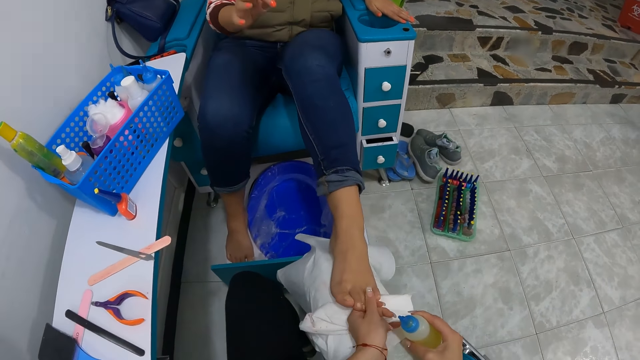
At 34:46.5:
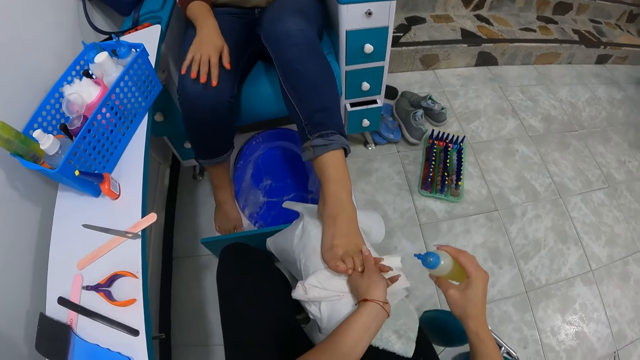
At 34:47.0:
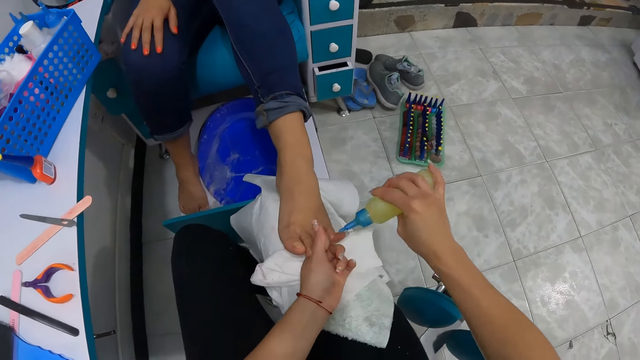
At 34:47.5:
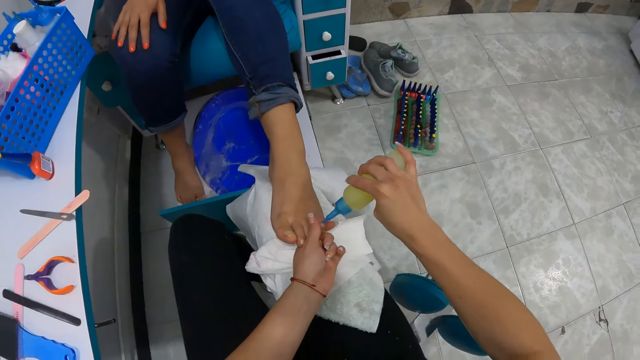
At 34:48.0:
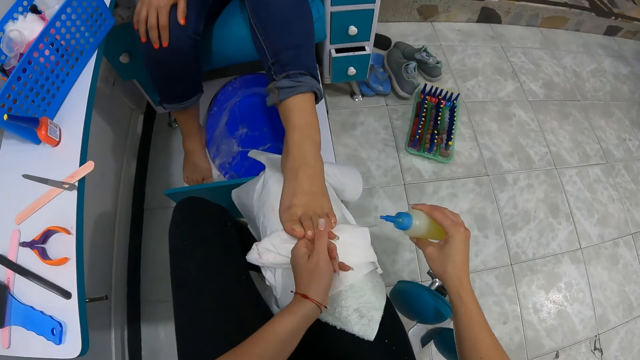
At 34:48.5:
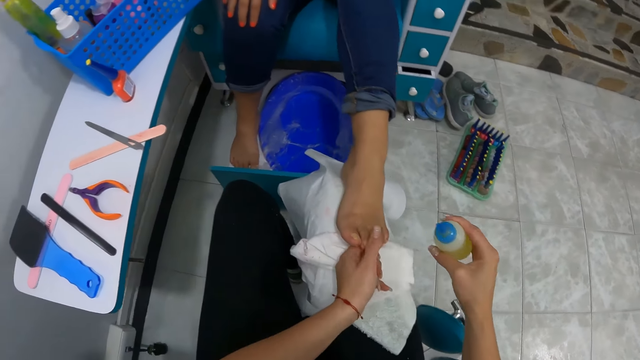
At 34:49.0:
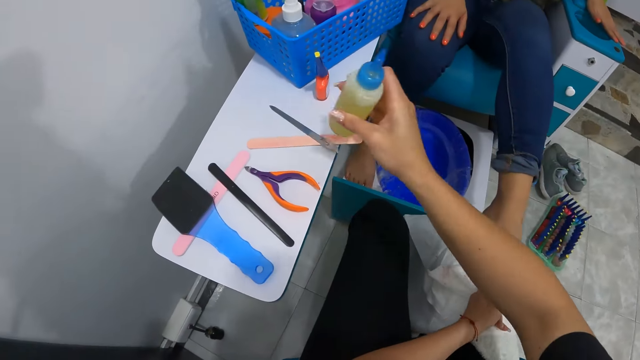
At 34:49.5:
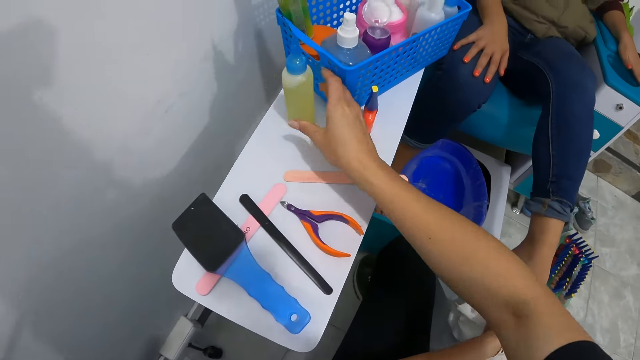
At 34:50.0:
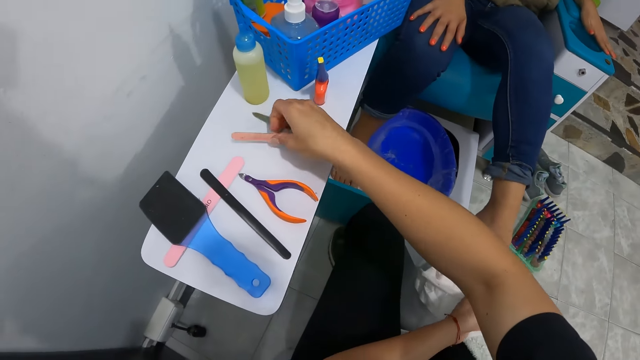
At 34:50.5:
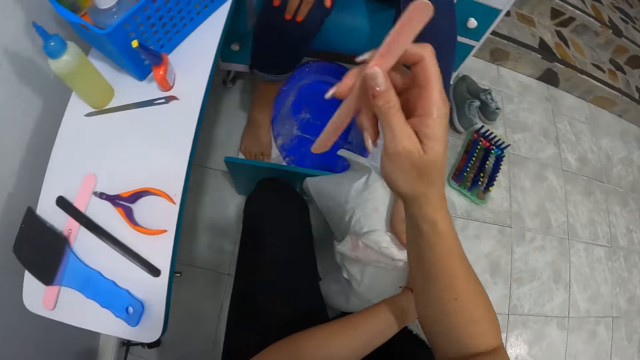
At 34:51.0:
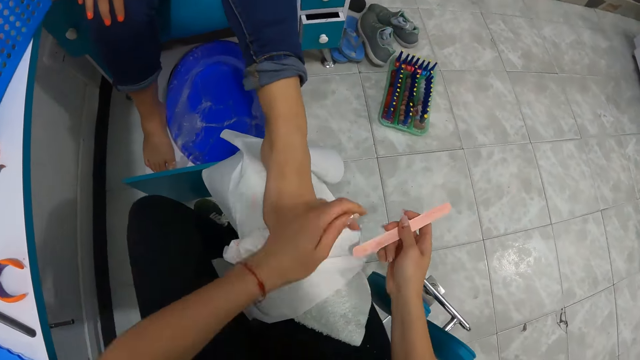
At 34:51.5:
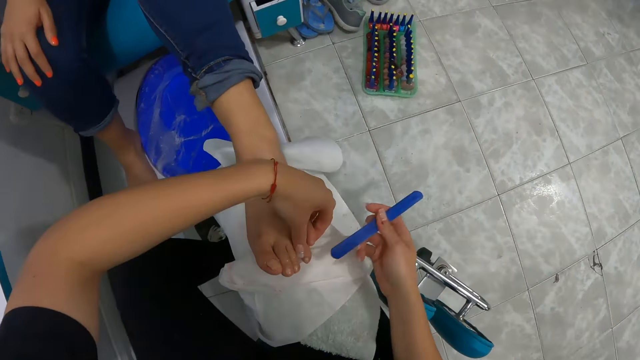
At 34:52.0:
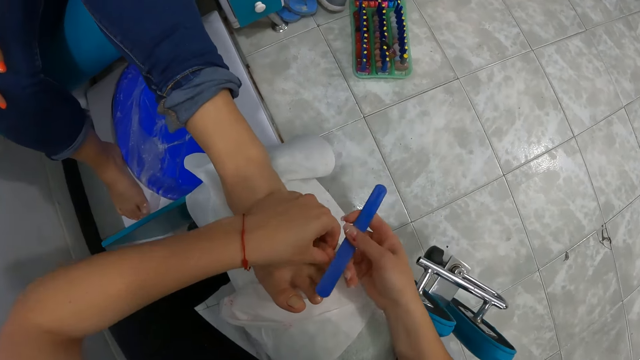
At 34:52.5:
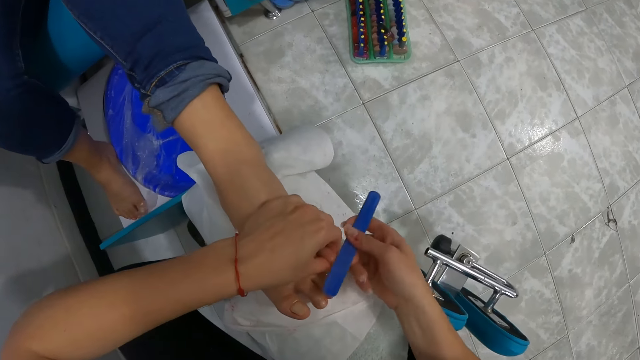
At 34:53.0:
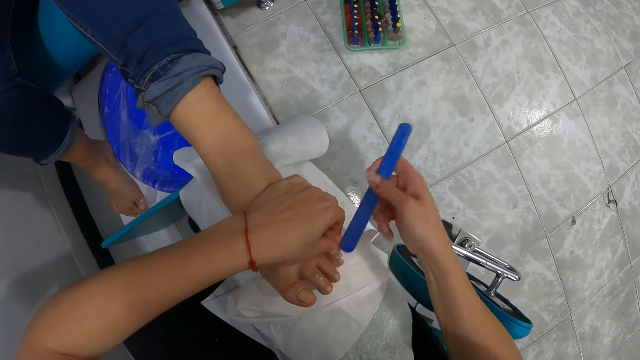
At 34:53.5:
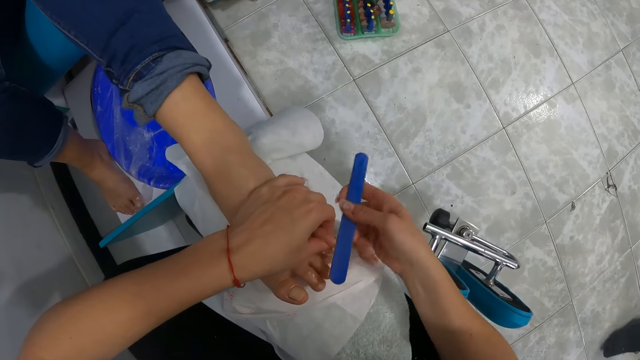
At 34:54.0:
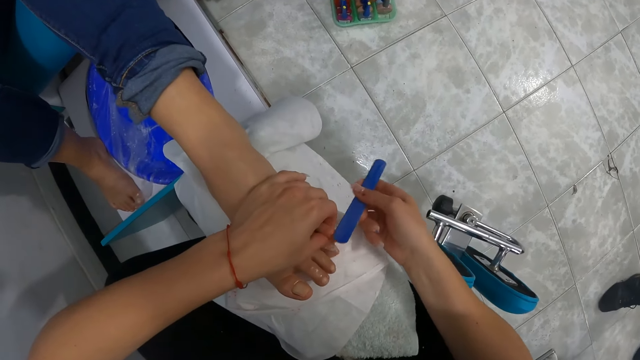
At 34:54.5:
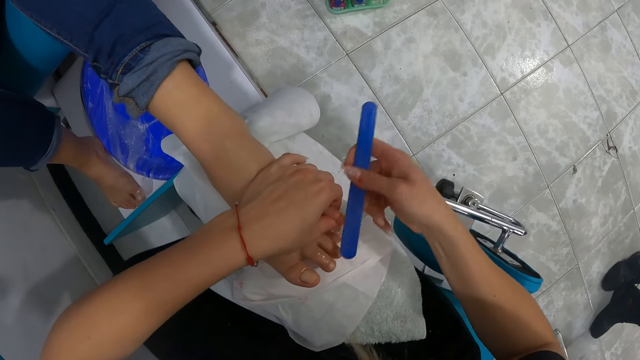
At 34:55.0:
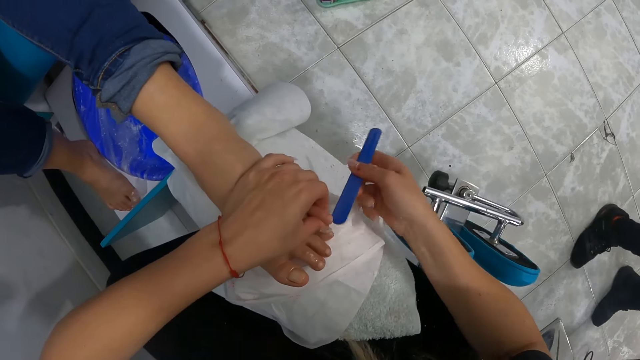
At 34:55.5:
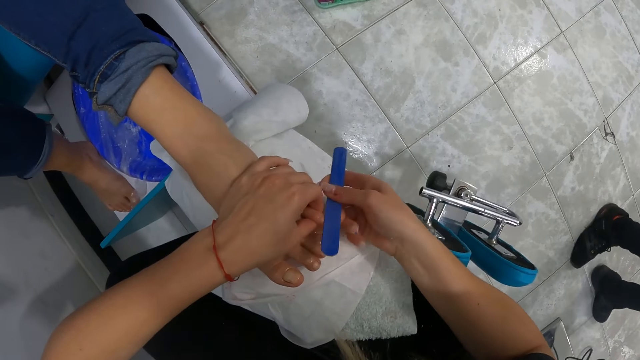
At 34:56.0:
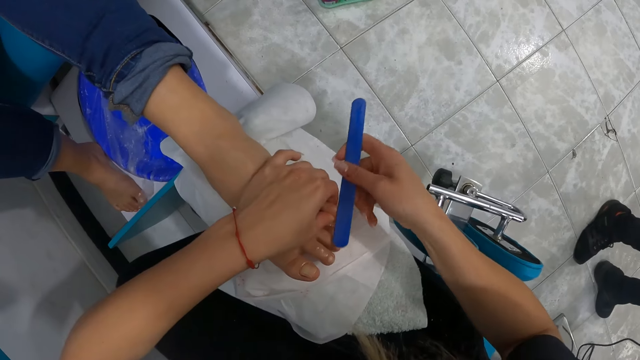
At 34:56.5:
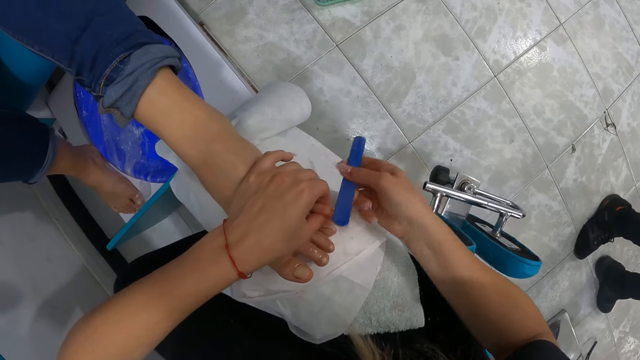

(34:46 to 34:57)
The camera wearer applies the liquid from the bottle on the left toe of the woman with her right hand. She smears the liquid on the left toes of the woman with her left hand. She drops the bottle in her right hand on the shelf. She picks a nail file on the shelf with her right hand. She files the left toe nails of the woman with the nail file in her right hand.

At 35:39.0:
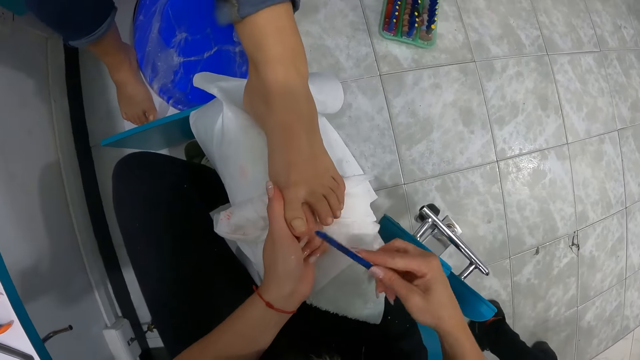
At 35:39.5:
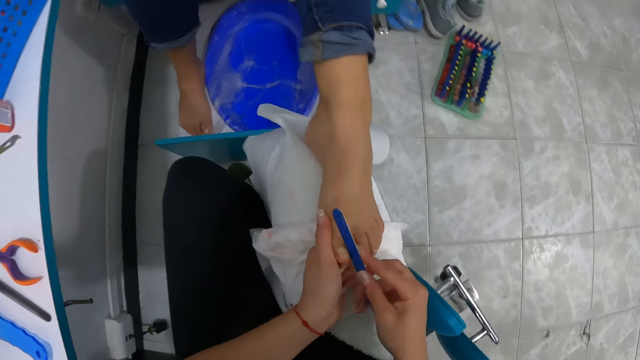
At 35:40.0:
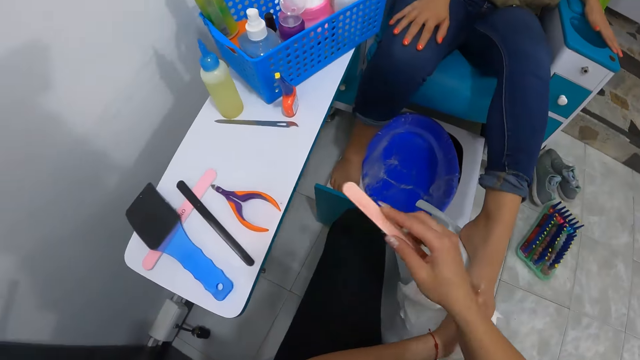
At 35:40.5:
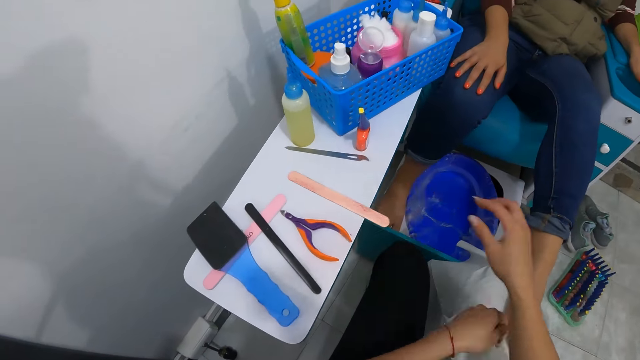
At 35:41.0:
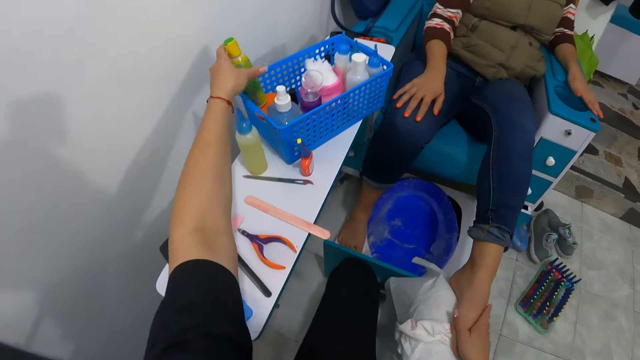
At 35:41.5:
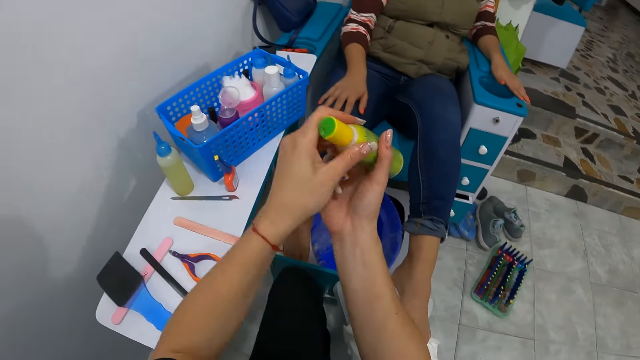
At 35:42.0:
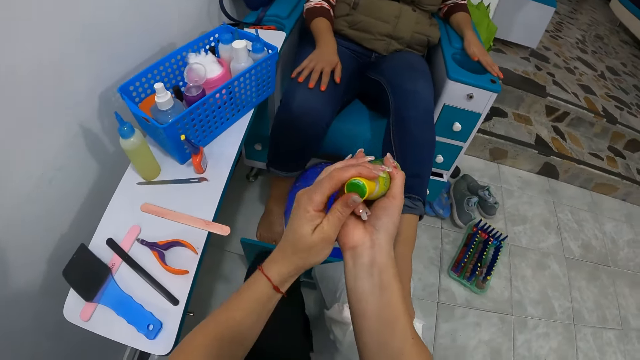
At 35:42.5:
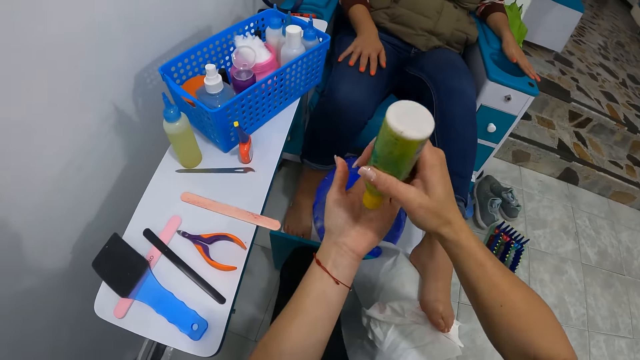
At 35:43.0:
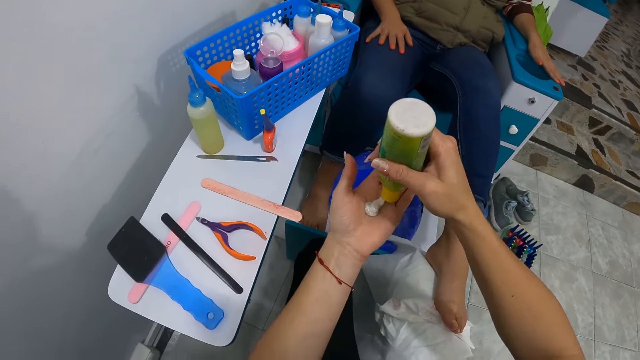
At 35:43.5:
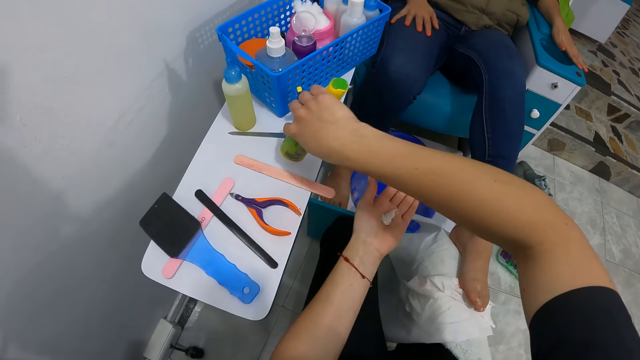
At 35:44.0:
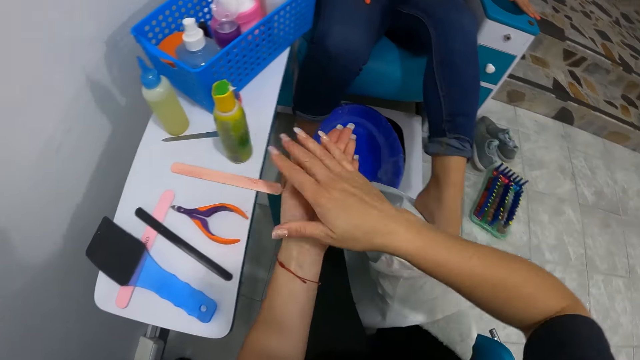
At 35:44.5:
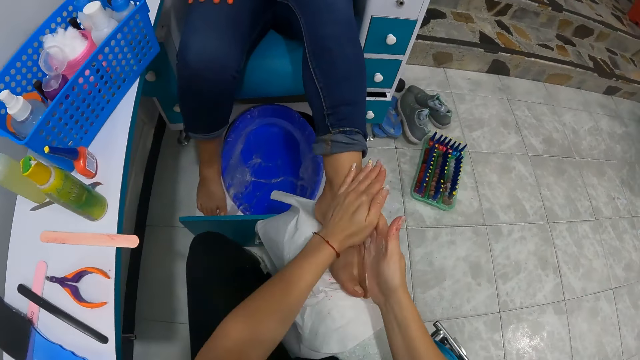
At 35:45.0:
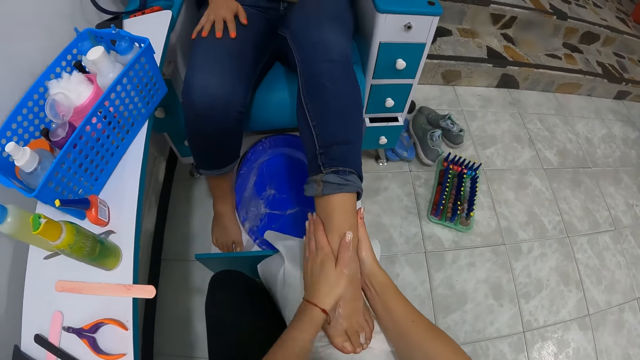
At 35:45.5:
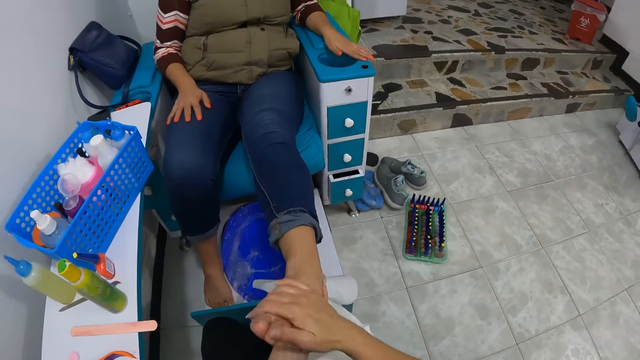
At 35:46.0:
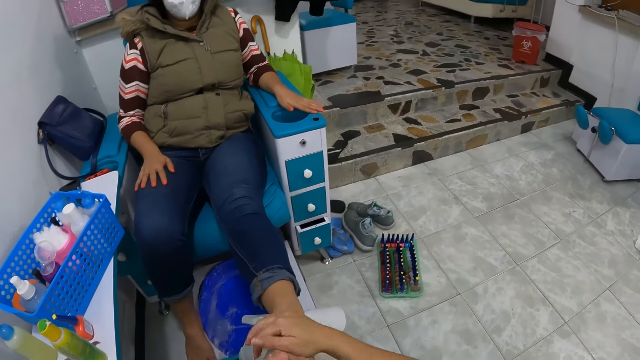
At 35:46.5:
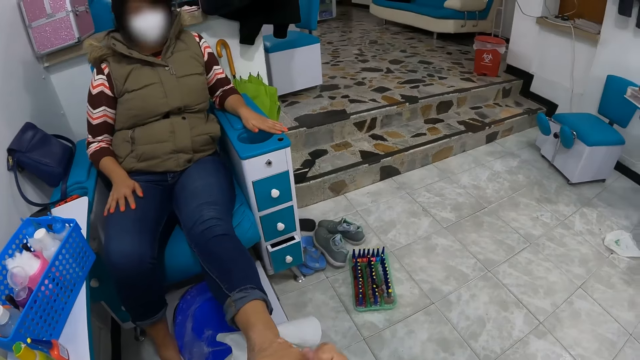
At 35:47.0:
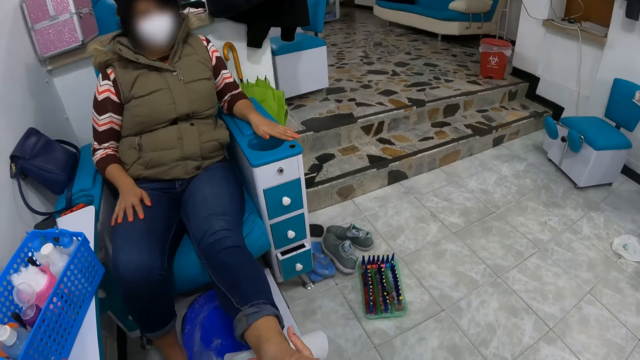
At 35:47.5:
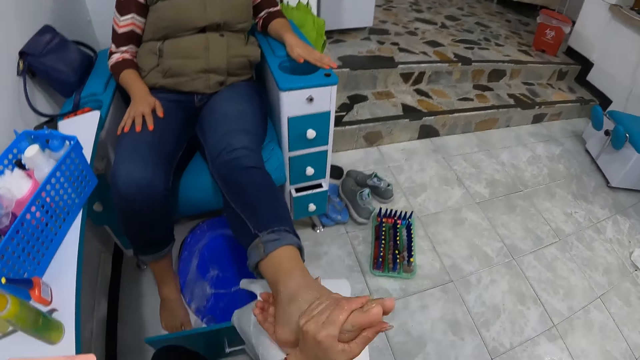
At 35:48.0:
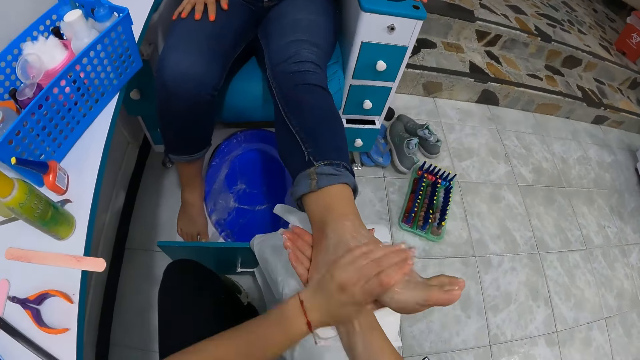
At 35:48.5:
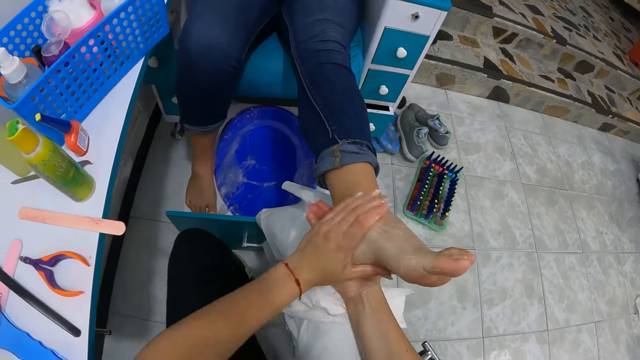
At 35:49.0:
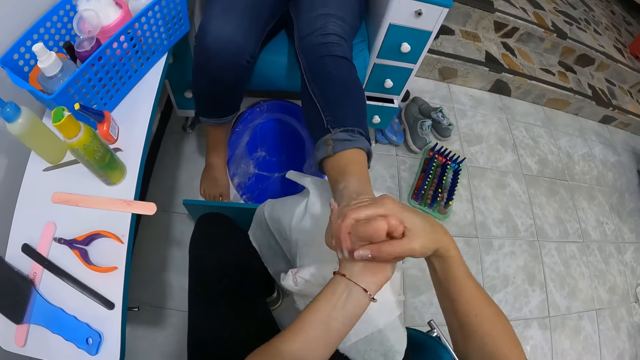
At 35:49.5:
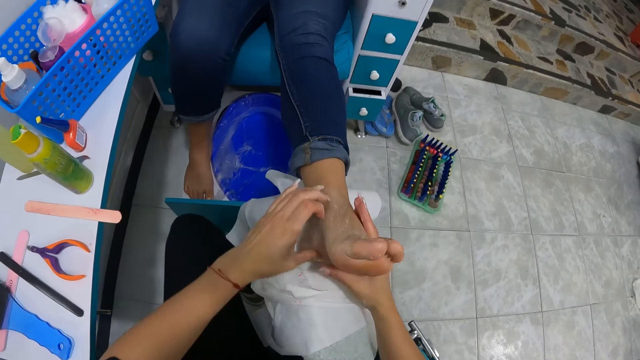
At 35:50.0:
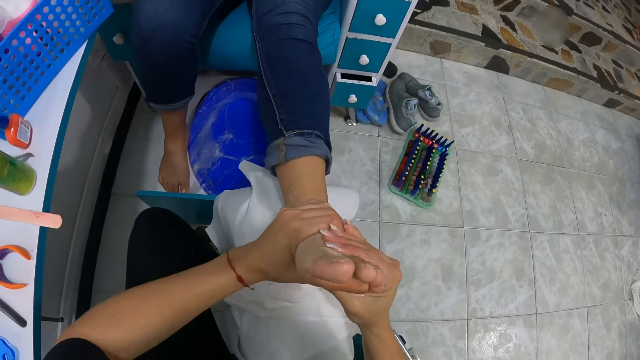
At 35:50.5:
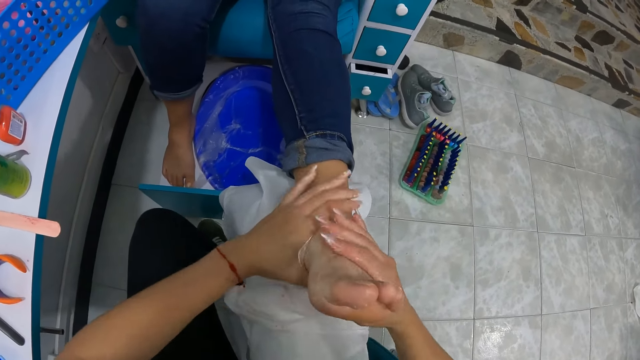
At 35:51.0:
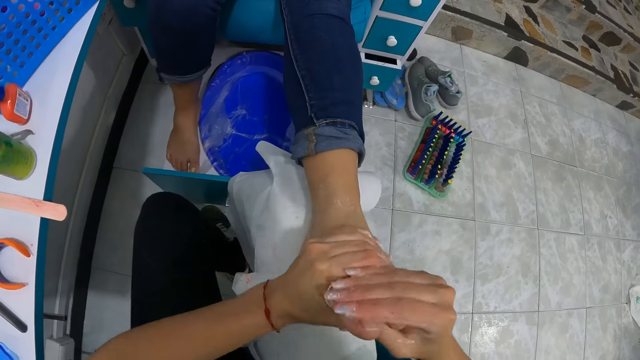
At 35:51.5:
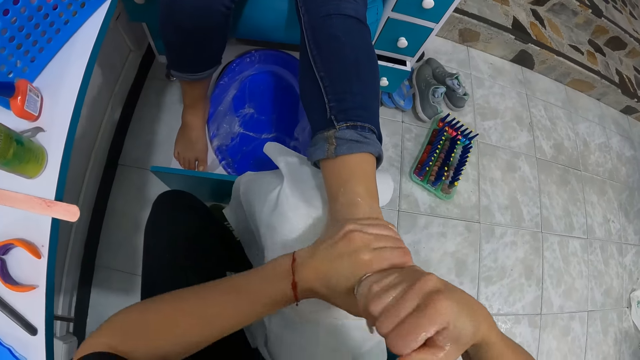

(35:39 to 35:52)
The camera wearer drops the nail file in her right hand on the shelf. She picks a bottle from the basket on the shelf with her left hand. She passes the bottle in her left hand to her right hand. She pours lotion from the bottle in her right hand into her left hand. She drops the bottle in her right hand on the shelf. She applies the lotion on the left leg of the woman with both hands.
